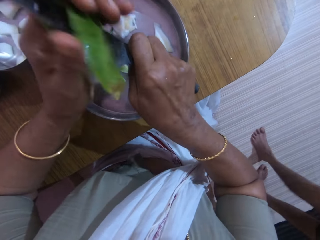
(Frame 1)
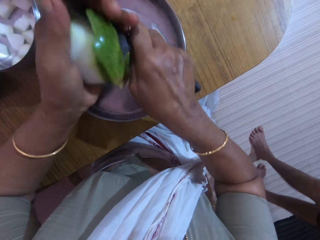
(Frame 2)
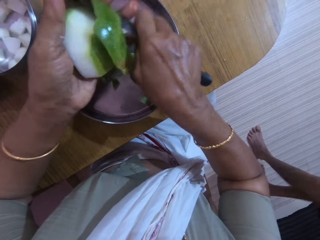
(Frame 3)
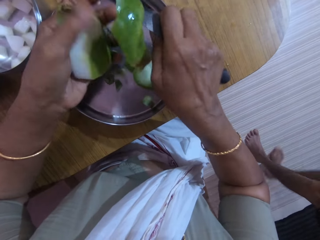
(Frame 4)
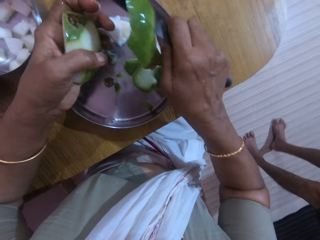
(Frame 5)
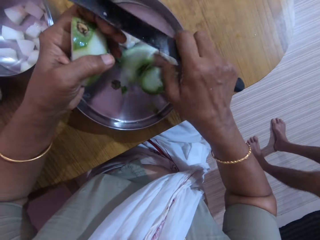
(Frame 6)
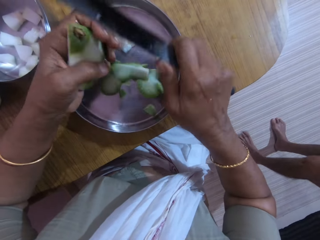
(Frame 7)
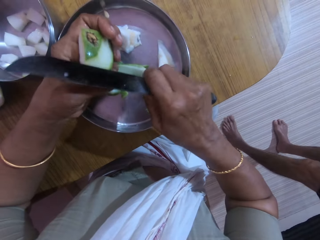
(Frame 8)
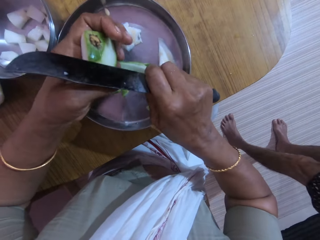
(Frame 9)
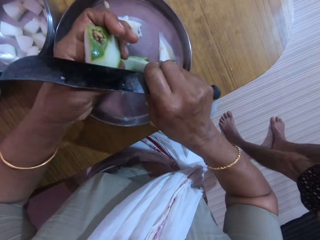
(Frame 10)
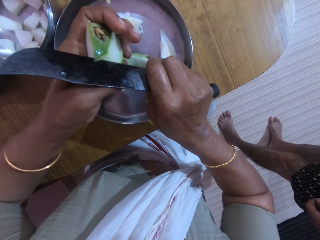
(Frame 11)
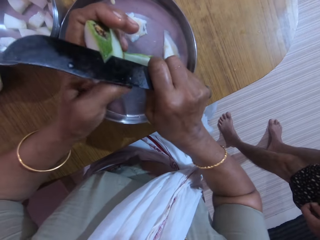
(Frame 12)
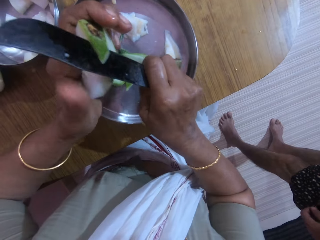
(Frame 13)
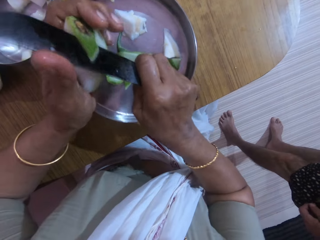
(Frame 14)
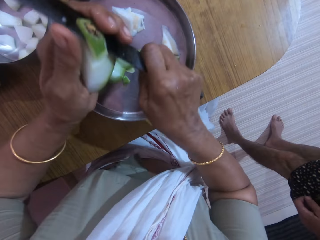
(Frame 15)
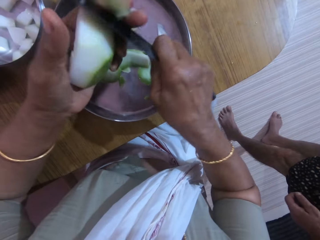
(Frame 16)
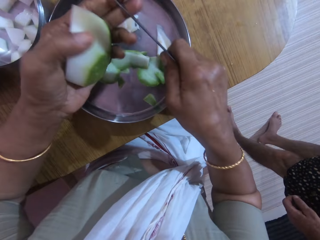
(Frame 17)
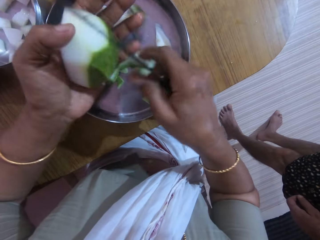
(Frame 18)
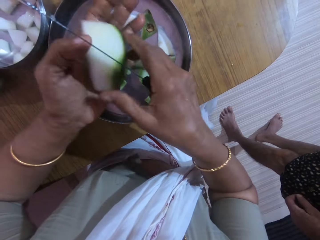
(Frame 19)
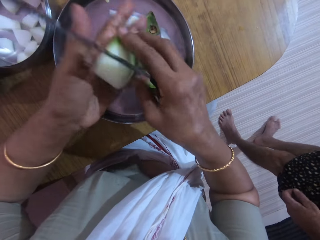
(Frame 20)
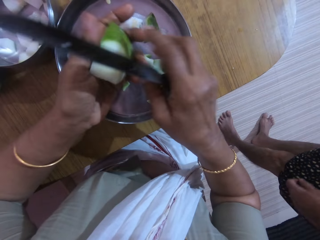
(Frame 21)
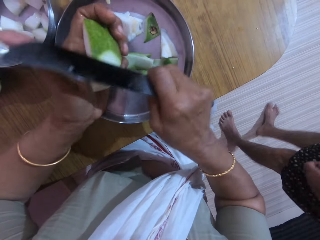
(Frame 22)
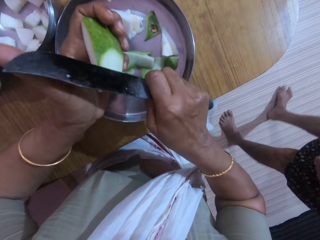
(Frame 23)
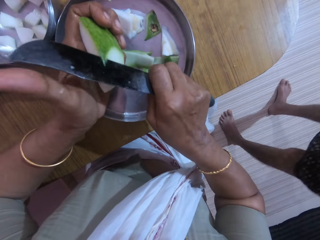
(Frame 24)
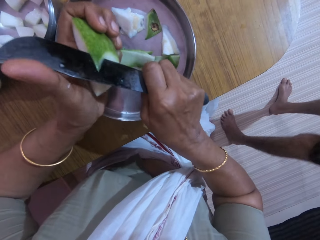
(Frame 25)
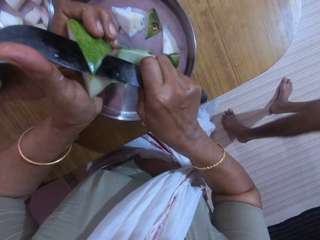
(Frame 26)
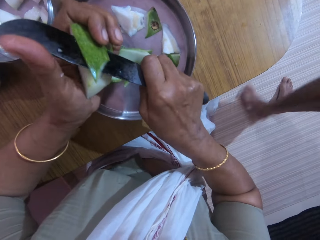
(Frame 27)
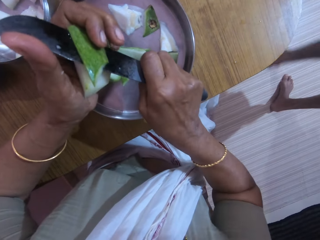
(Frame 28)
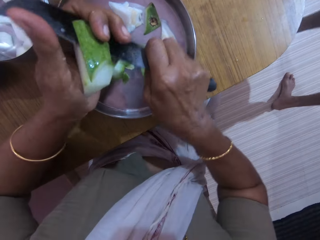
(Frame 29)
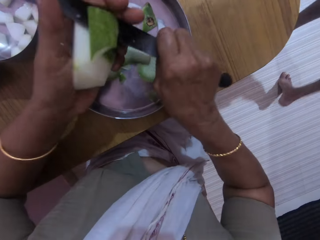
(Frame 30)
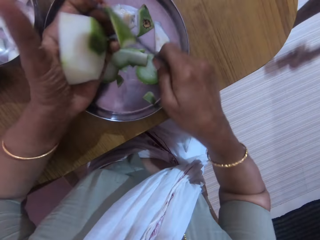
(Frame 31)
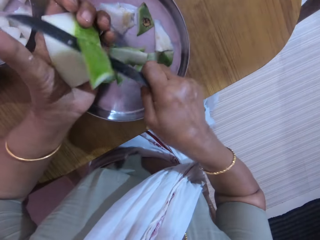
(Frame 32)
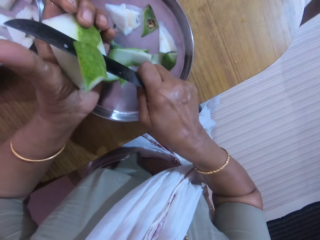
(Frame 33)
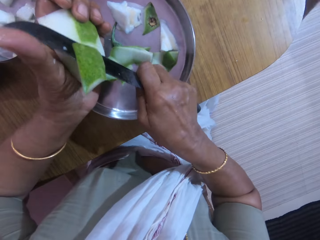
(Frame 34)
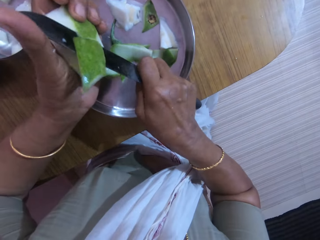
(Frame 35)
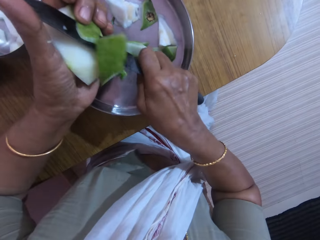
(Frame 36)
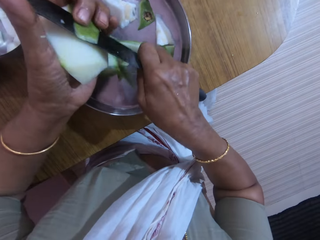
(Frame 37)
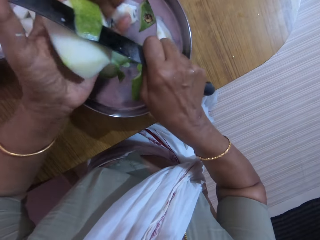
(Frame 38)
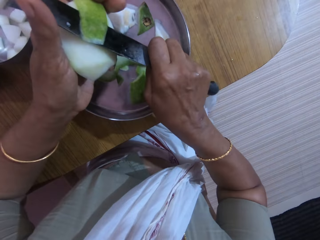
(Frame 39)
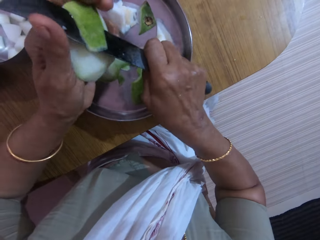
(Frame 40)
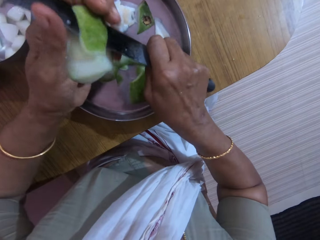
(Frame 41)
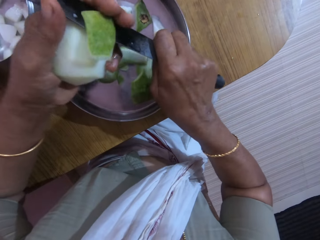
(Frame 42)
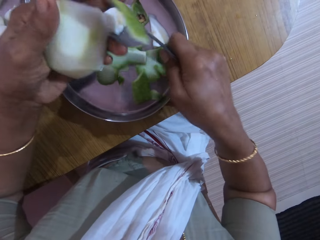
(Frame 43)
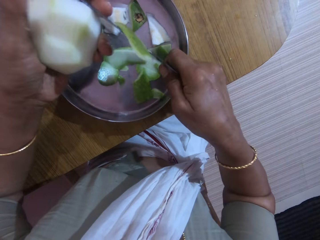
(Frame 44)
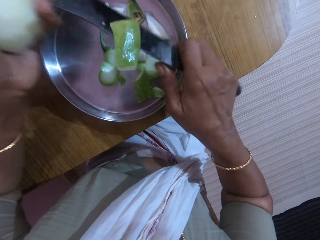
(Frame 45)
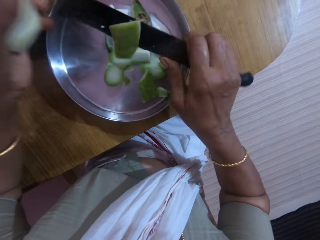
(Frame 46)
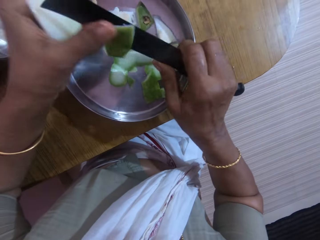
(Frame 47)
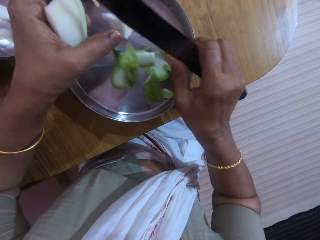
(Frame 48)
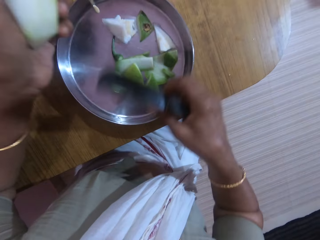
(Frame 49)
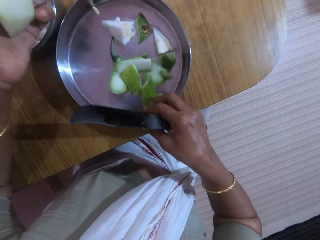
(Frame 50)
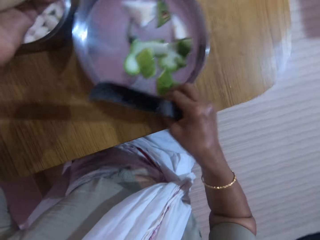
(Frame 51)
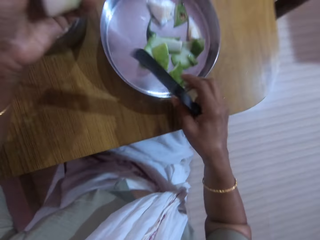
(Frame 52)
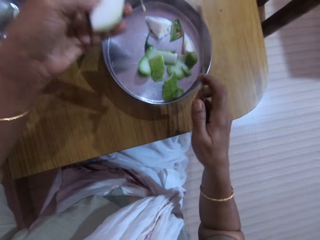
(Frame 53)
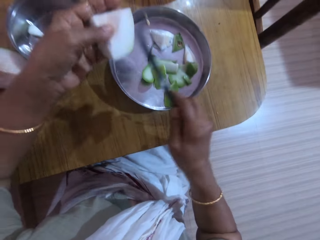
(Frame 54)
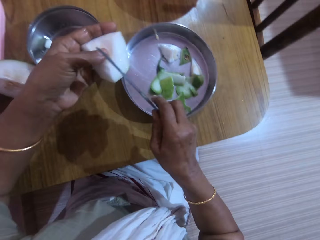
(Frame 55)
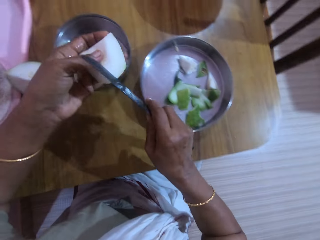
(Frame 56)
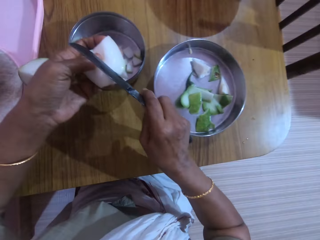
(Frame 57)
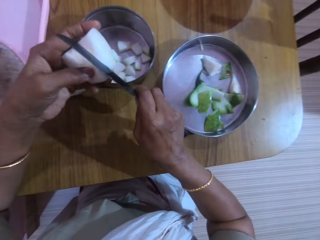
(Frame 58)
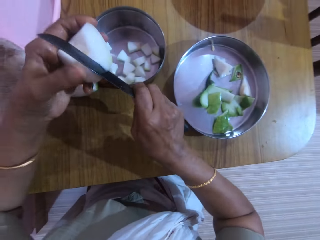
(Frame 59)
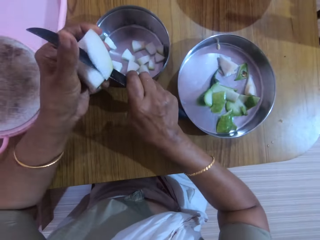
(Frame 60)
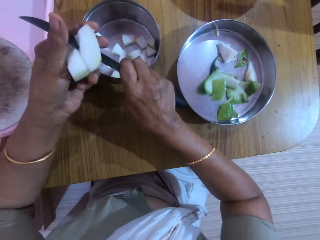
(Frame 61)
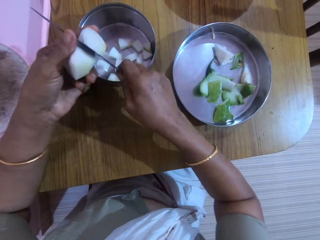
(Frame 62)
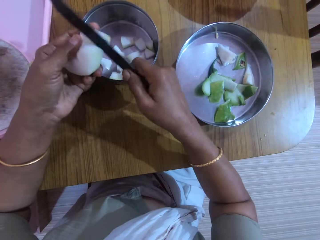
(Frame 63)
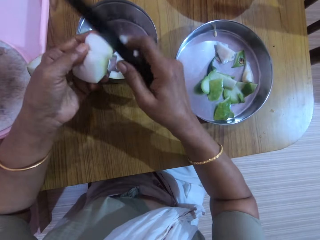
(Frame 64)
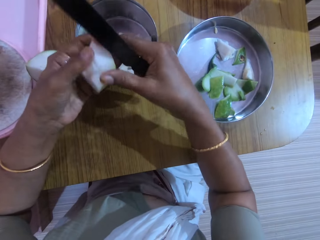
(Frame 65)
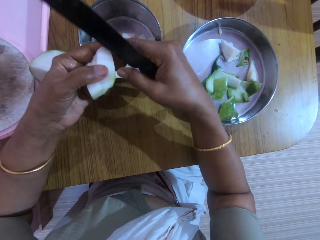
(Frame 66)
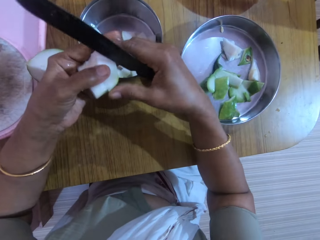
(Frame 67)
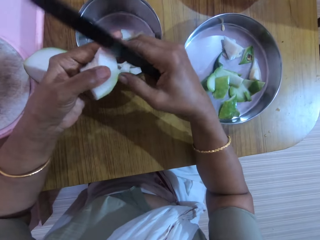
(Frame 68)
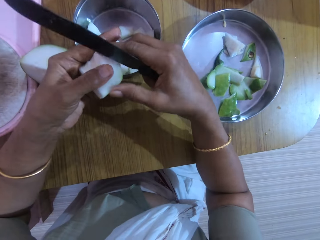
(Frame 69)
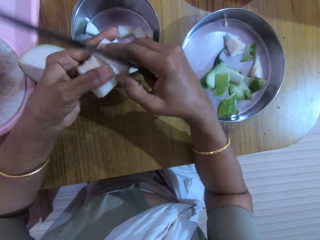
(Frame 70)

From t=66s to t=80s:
The camera wearer turns the unripe pawpaw in her left hand with her right hand. She slices off the back of the unripe pawpaw in her left hand with the knife in her right hand. The man walks away from the camera wearer. The camera wearer removes a peel from the knife in her right hand with her left hand. She shifts the tray on the table with her right hand. She cuts the unripe pawpaw in her left hand with the knife in her right hand.

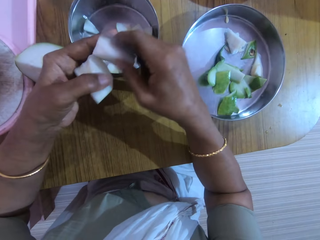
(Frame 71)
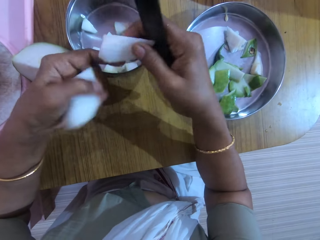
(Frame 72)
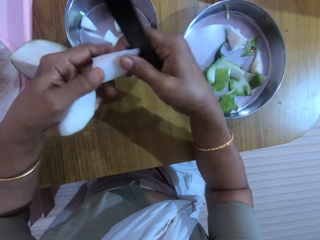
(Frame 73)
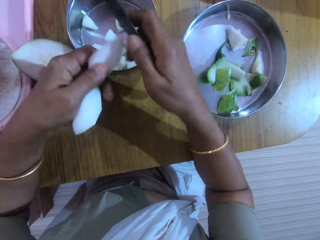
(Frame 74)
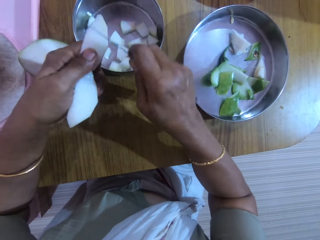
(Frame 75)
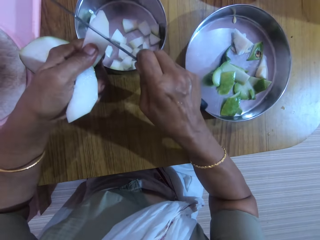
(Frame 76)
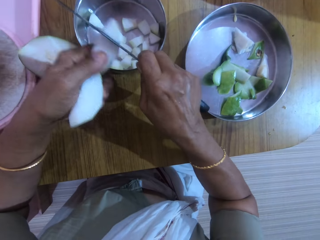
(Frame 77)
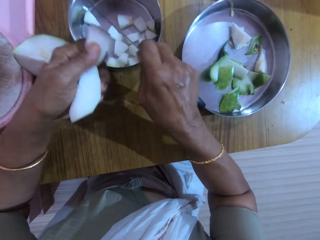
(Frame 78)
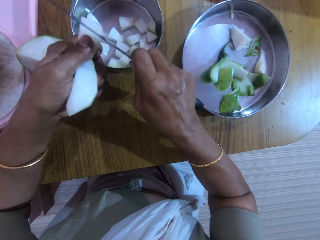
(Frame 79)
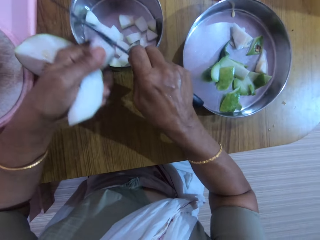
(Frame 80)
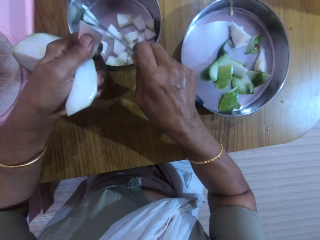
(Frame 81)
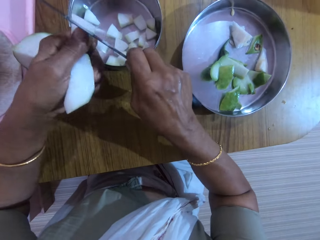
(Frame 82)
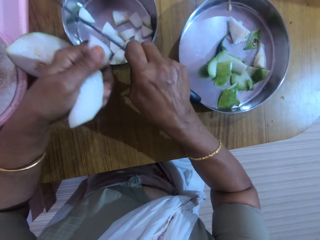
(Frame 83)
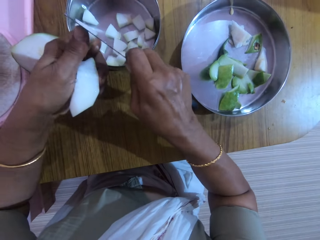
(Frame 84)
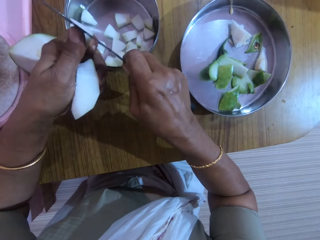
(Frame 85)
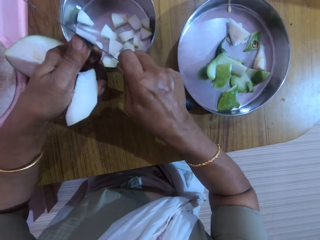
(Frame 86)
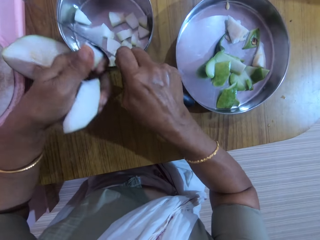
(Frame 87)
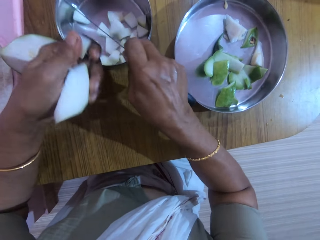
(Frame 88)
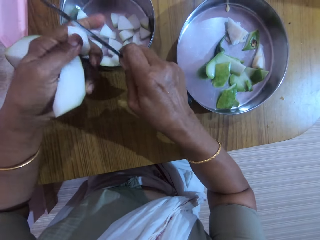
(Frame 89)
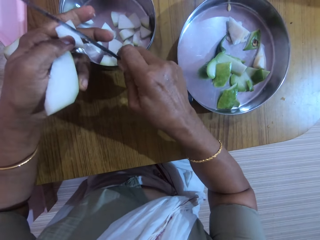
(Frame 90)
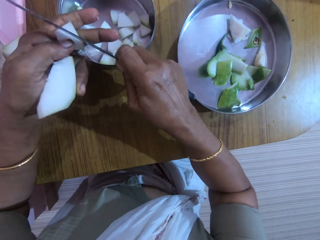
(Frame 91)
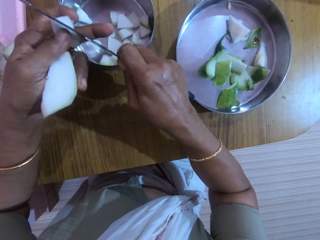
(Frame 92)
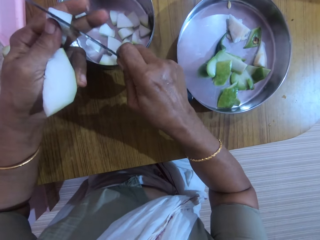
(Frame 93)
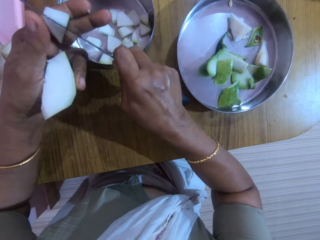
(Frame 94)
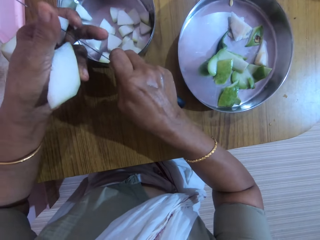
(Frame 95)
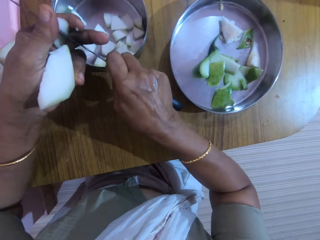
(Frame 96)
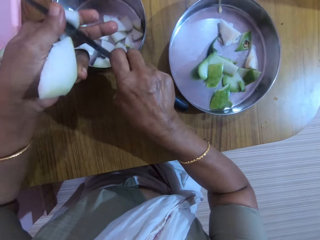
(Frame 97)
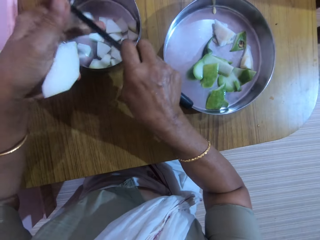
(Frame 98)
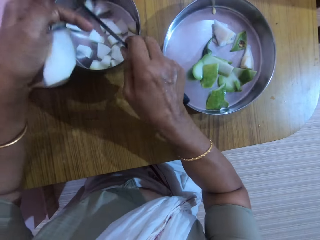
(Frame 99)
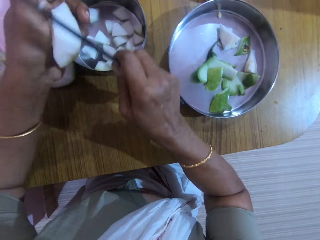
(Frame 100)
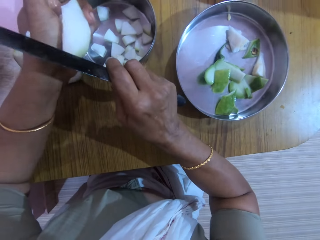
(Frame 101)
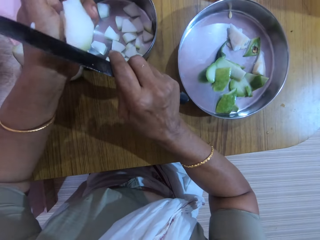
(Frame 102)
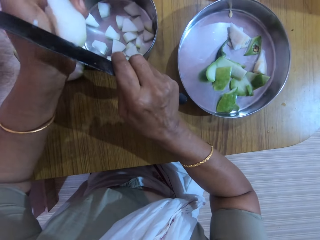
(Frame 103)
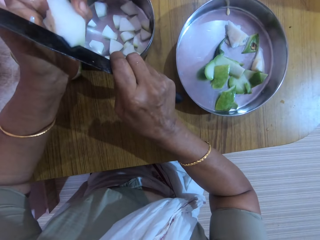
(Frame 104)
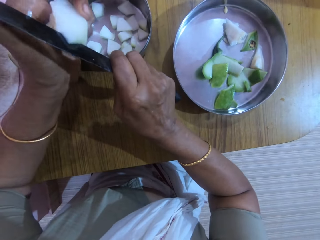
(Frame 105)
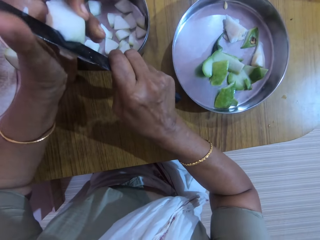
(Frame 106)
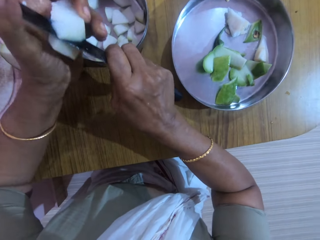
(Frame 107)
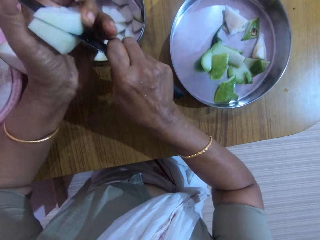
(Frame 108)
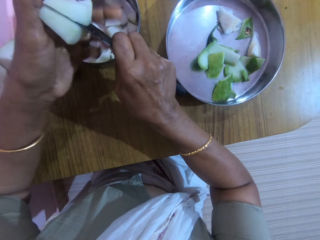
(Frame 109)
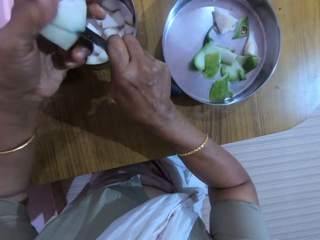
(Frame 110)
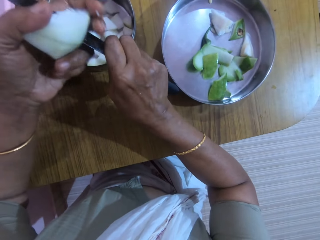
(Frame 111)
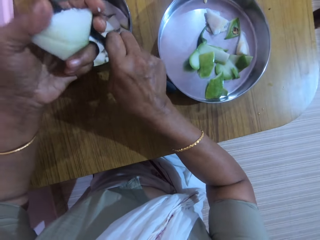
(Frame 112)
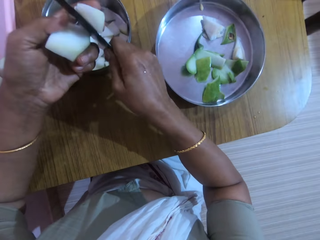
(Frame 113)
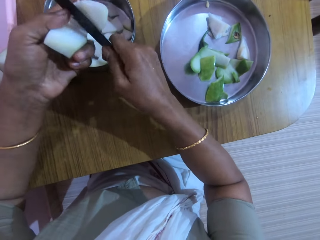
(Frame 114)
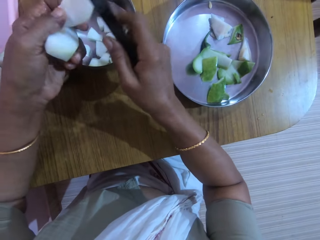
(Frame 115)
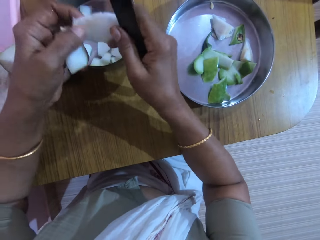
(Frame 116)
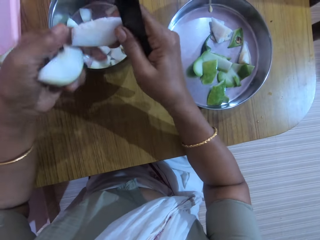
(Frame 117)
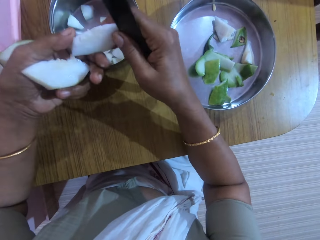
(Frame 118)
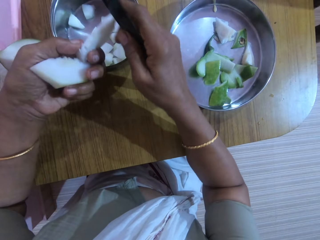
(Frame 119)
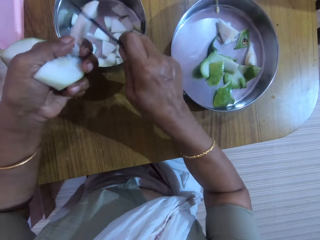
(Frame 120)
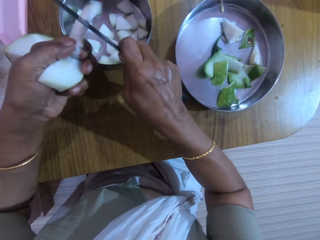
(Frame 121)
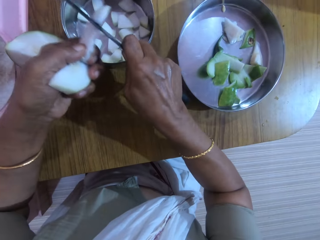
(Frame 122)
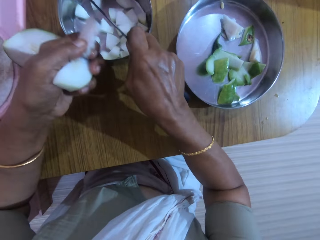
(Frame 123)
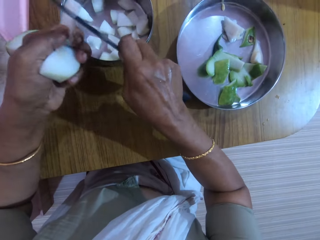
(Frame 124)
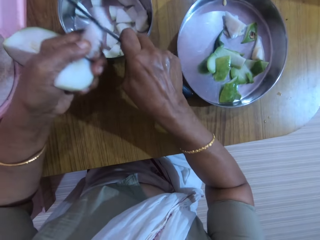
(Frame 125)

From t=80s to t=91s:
The camera wearer cuts the unripe pawpaw in her left hand with her right hand. She places a piece of unripe pawpaw in her left hand with her right hand. She slices the piece of unripe pawpaw in her left hand into the bowl with the knife in her right hand. She does it again. She drops two pieces of unripe pawpaw in the bowl with her left hand. She cuts the unripe pawpaw in her left hand with the knife in her right hand. She takes a piece of unripe pawpaw from her left hand with her right hand. She takes the piece of unripe pawpaw from her right hand with her left hand. She slices the piece of unripe pawpaw in her left hand into the bowl with the knife in her right hand.
